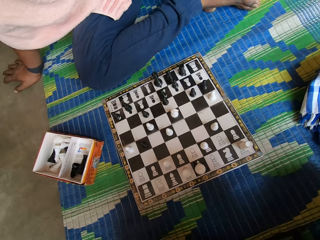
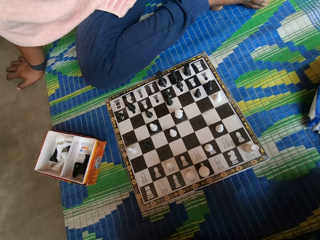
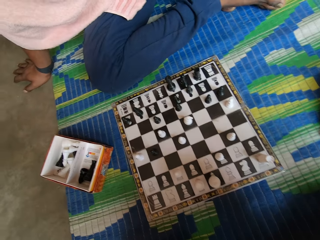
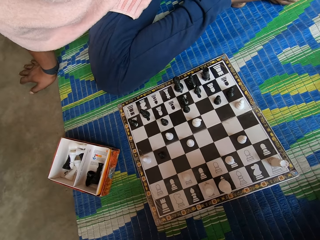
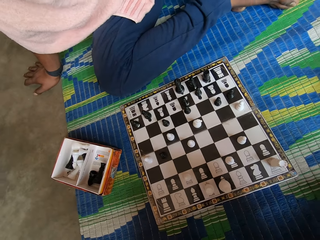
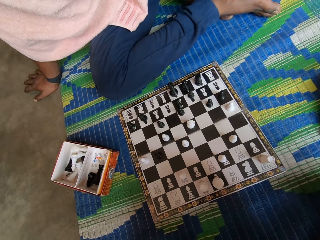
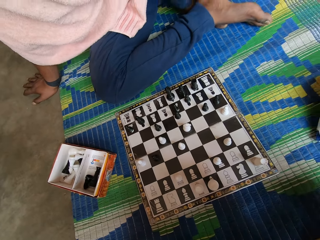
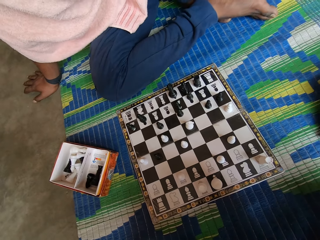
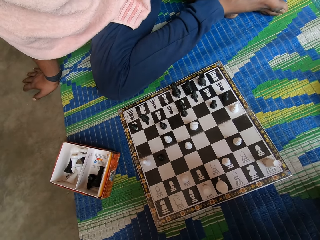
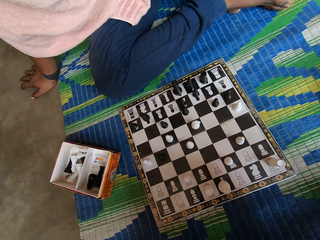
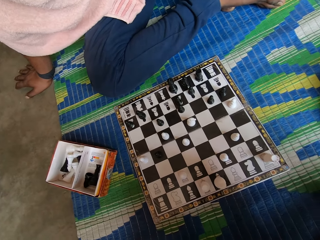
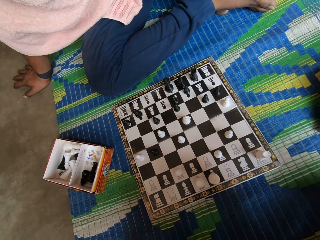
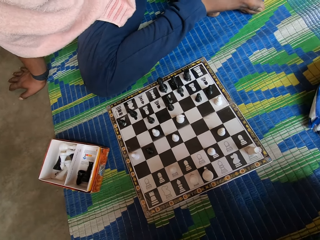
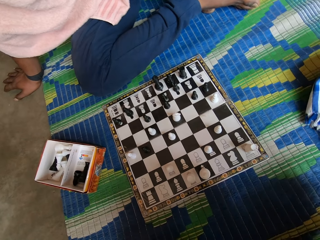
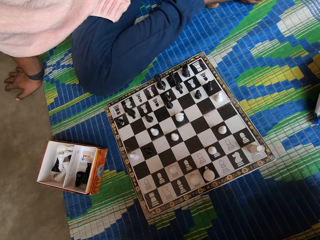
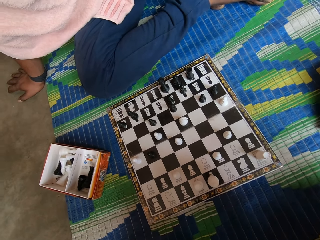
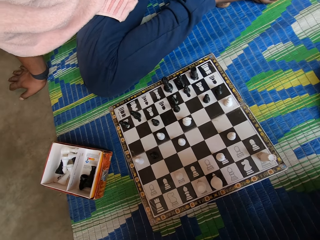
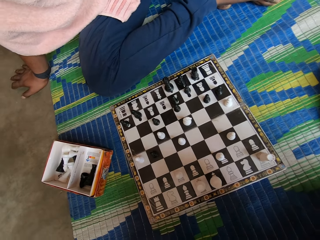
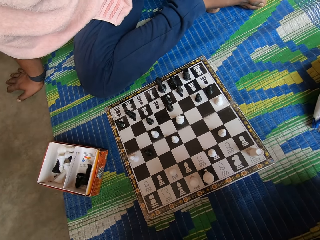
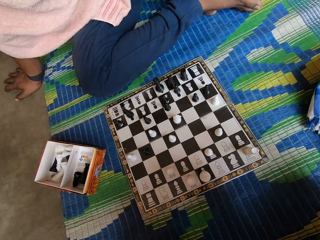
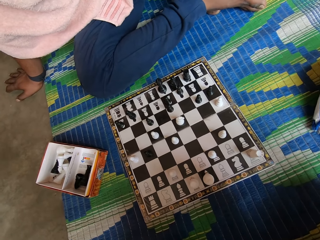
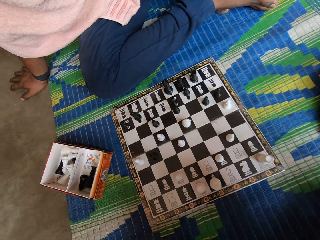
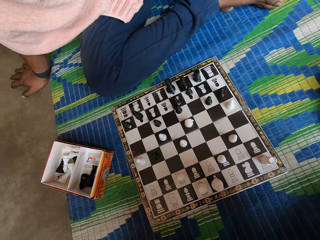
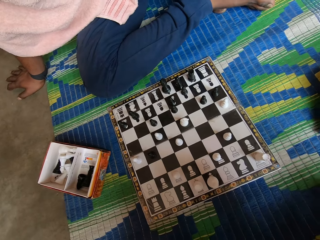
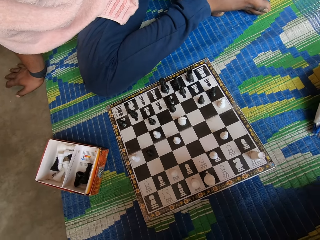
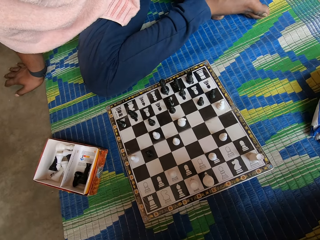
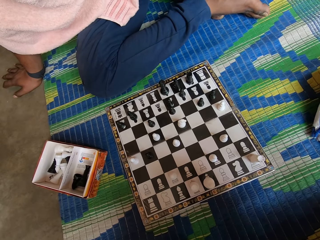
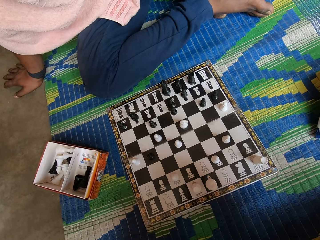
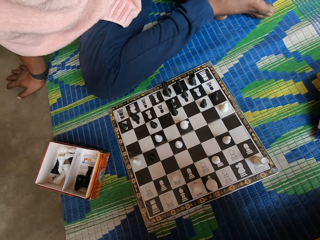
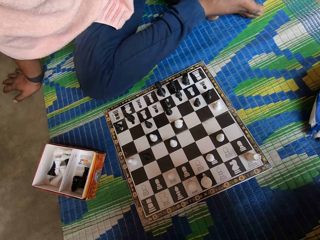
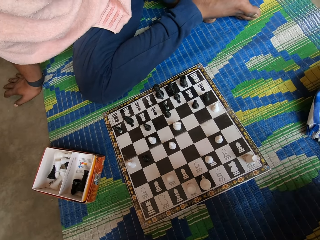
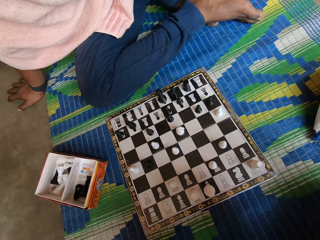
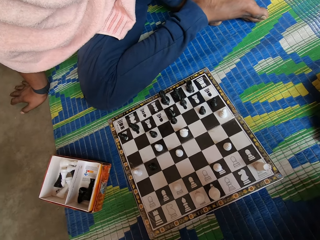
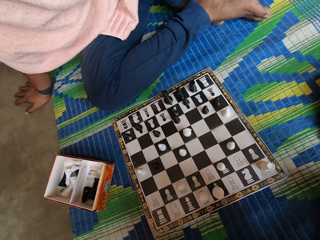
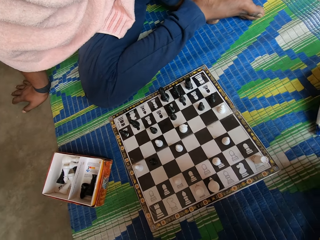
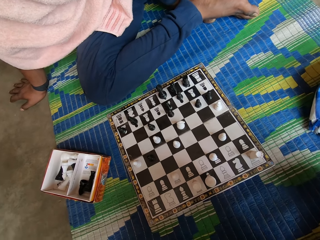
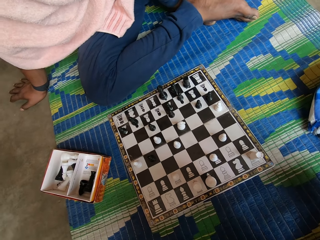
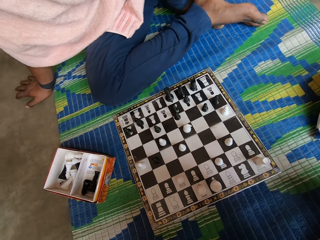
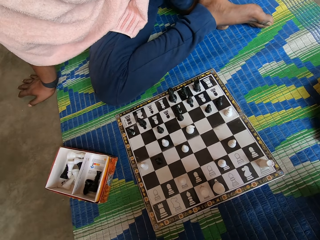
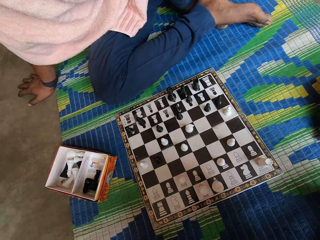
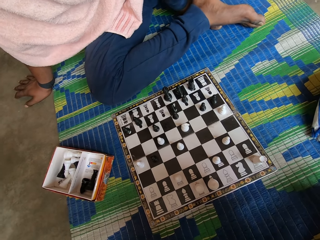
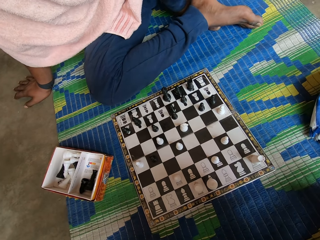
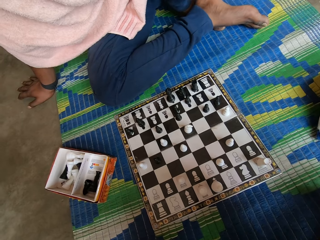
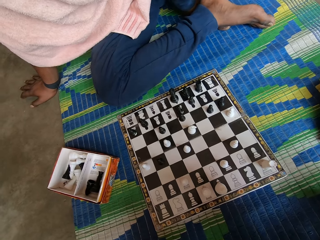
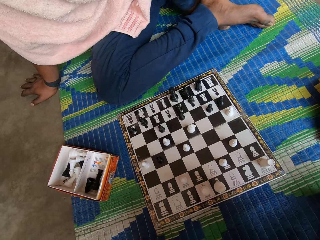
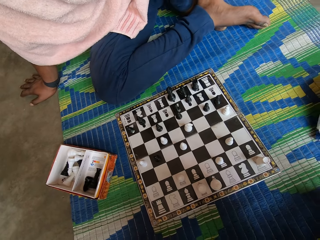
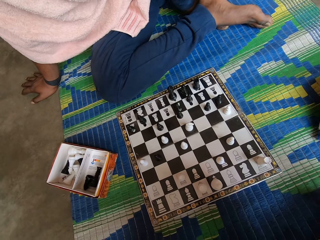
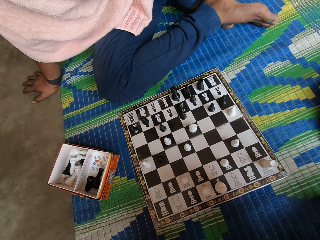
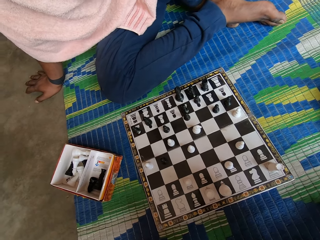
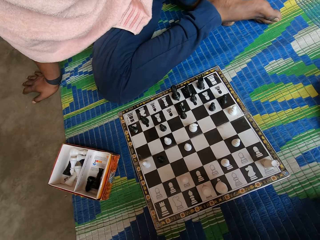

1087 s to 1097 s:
The camera wearer looks at the chess board.

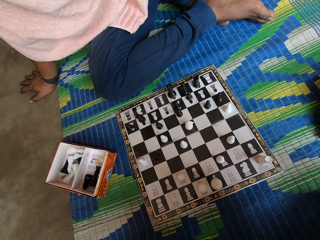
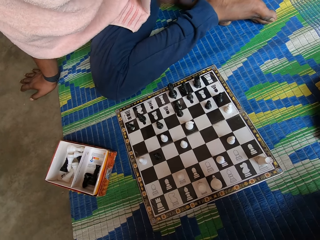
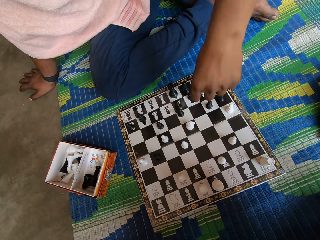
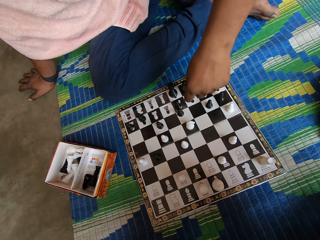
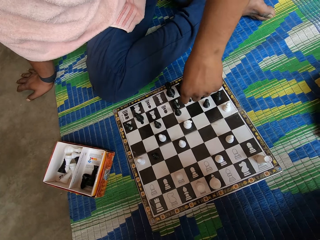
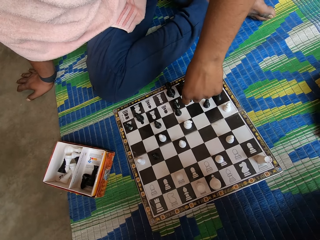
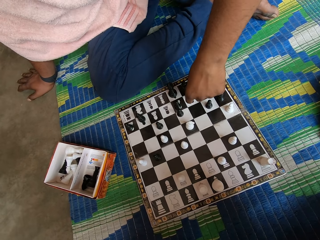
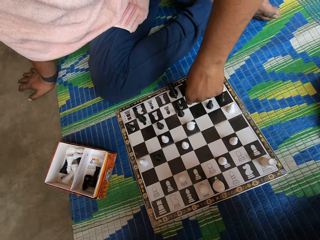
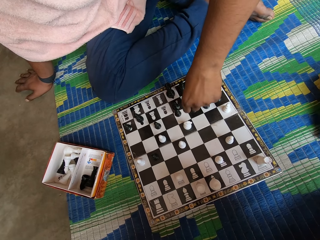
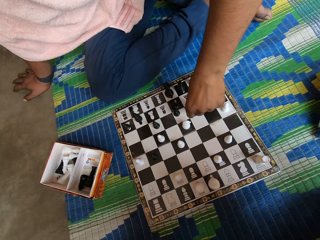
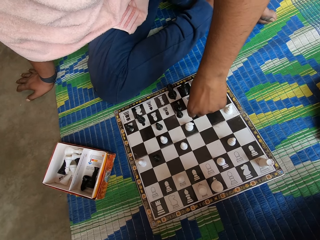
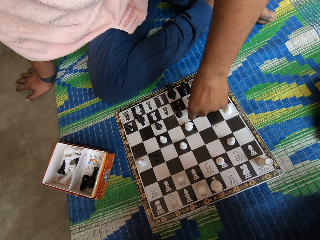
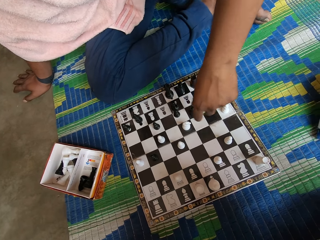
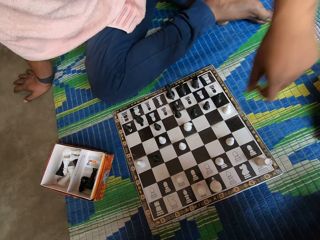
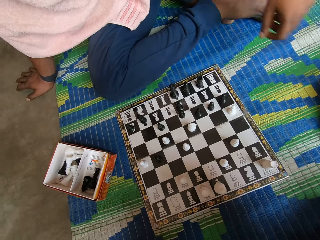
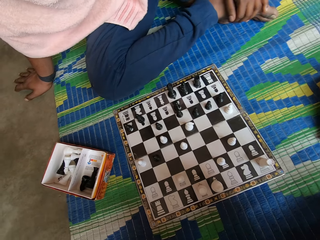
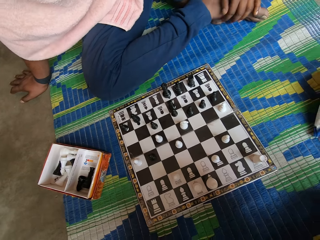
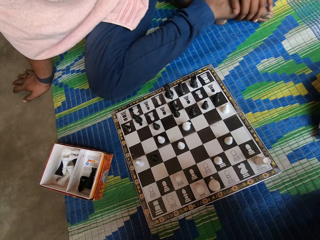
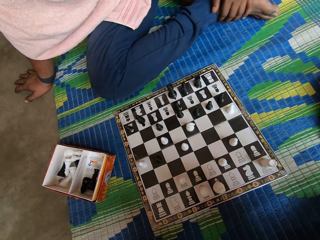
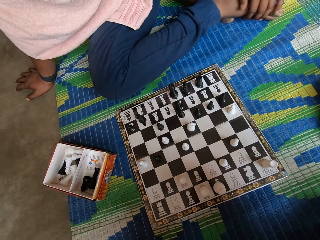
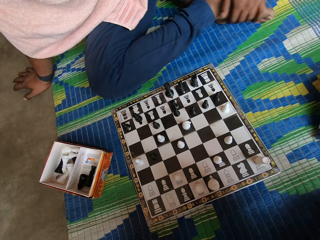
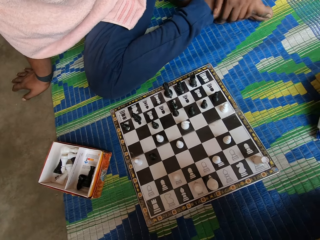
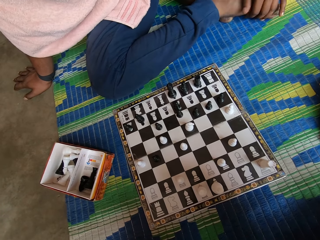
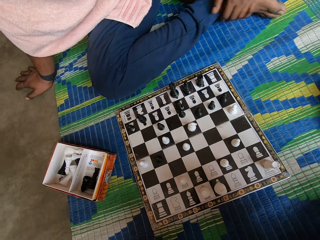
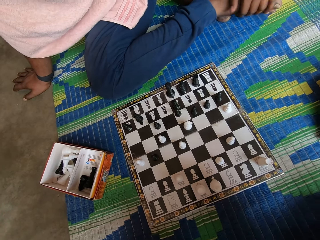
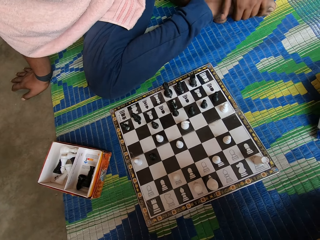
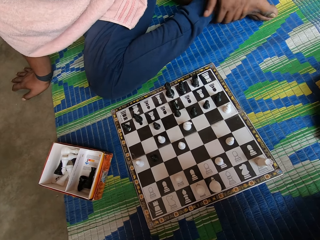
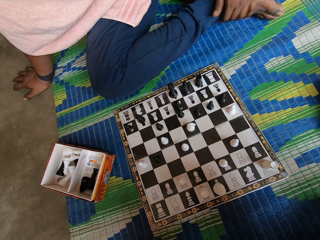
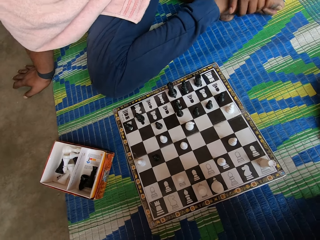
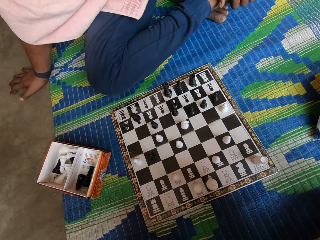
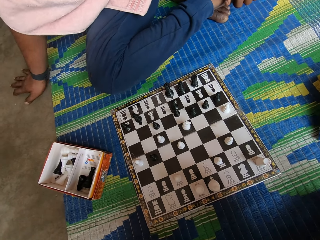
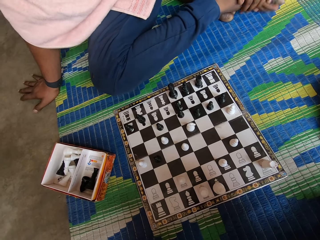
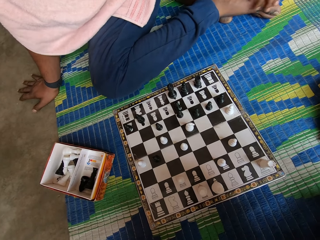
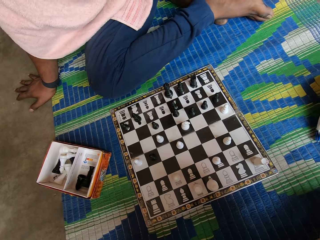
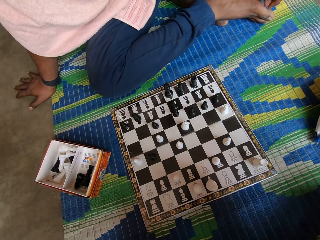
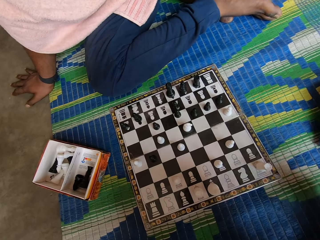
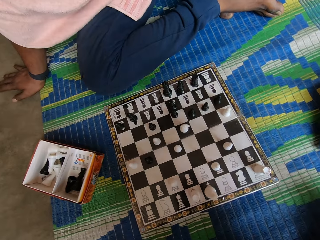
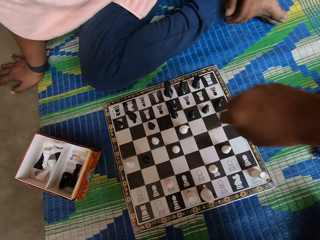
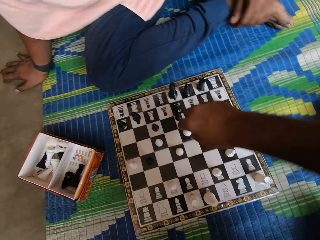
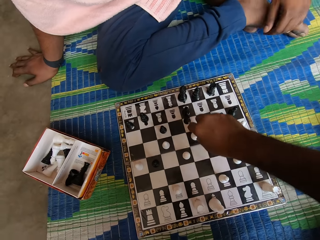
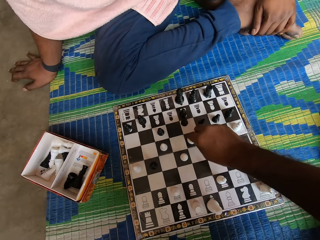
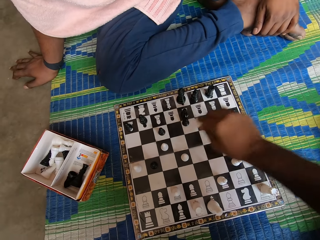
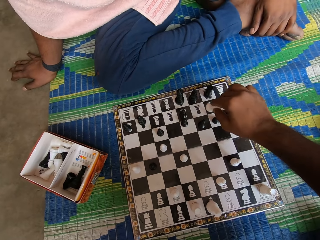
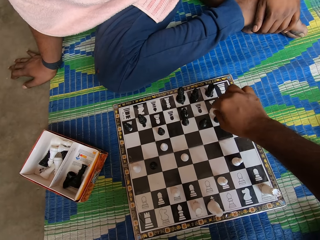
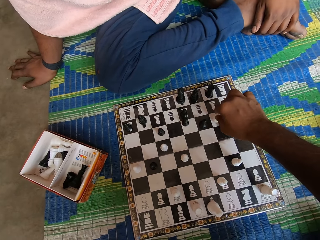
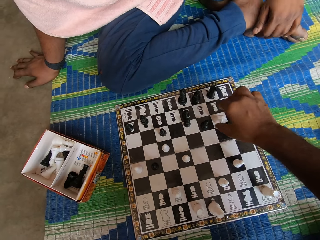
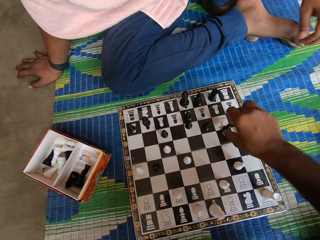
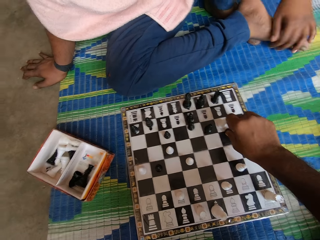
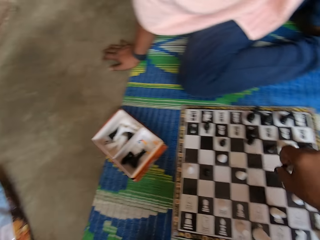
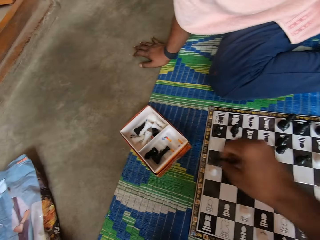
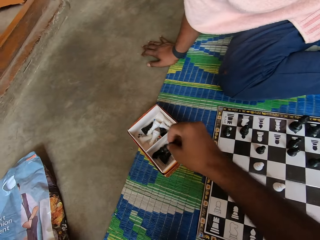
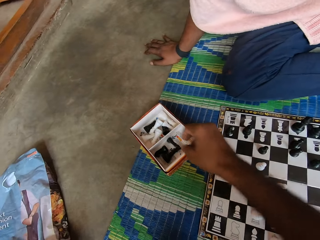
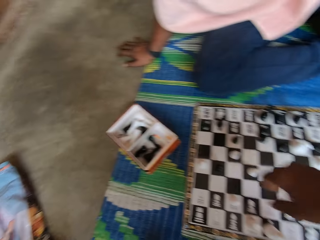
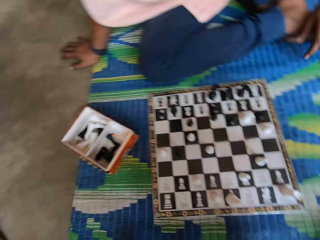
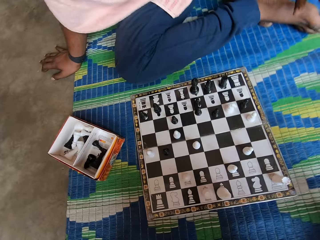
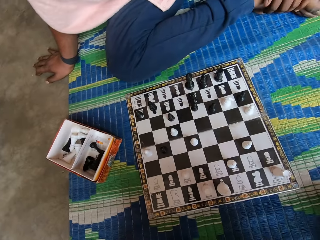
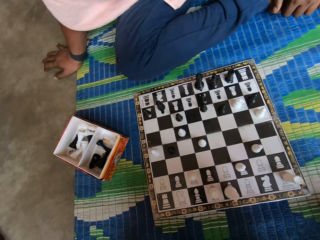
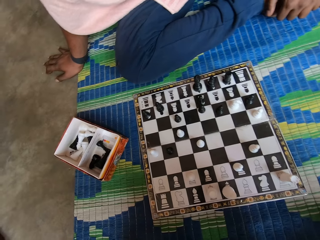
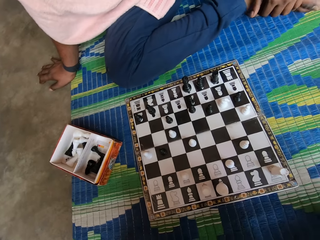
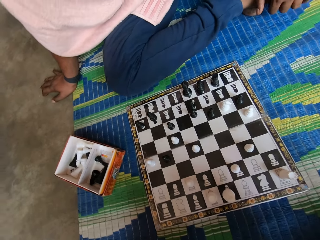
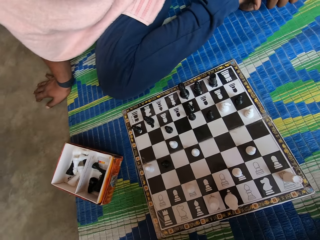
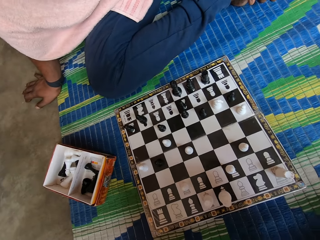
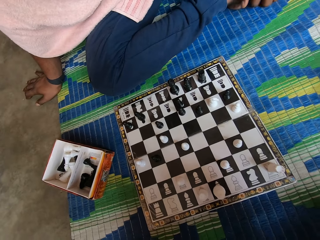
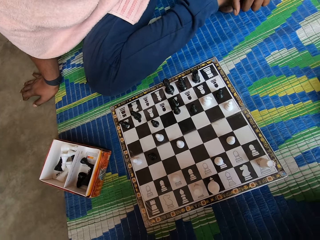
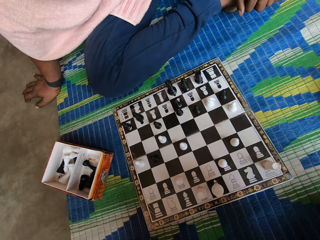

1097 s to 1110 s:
A man picks up the chess piece, moves the chess piece and puts the chess piece on the chess board. He touches his leg. The camera wearer picks up the chess piece. They move the chess piece and put the chess piece on the chess board. They drop the chess into a small box.
